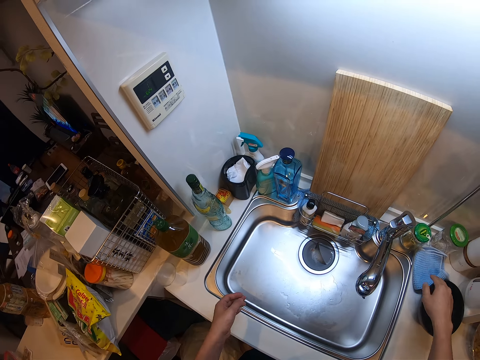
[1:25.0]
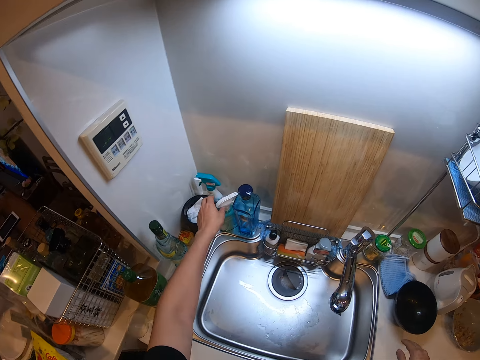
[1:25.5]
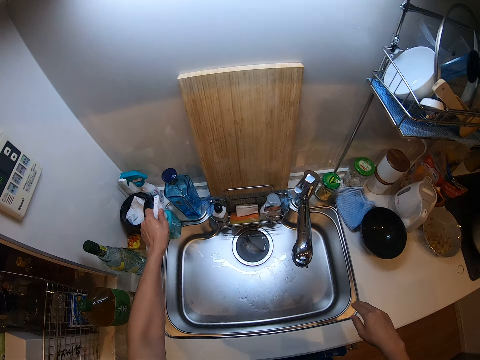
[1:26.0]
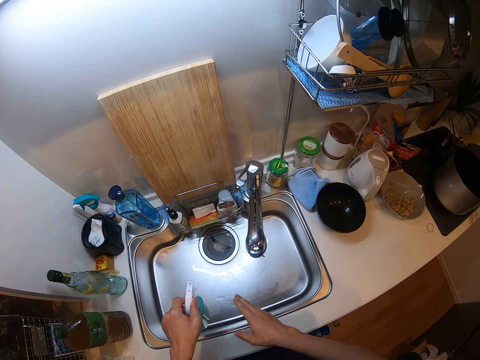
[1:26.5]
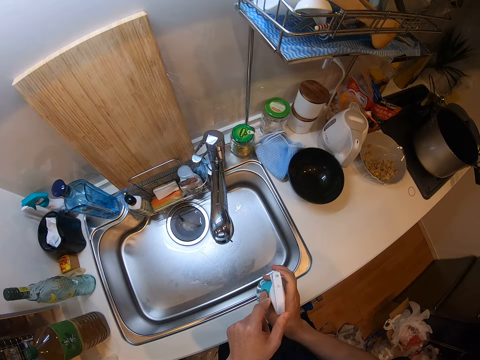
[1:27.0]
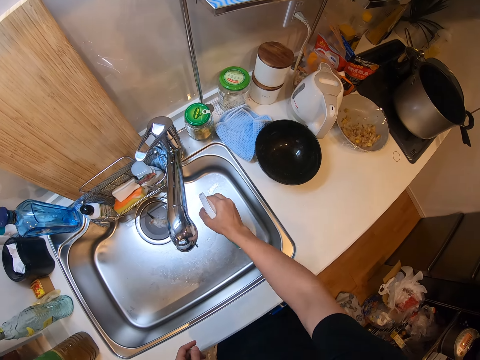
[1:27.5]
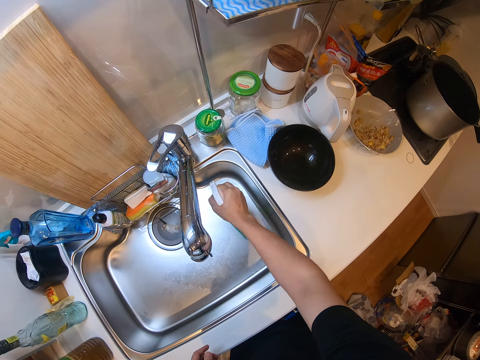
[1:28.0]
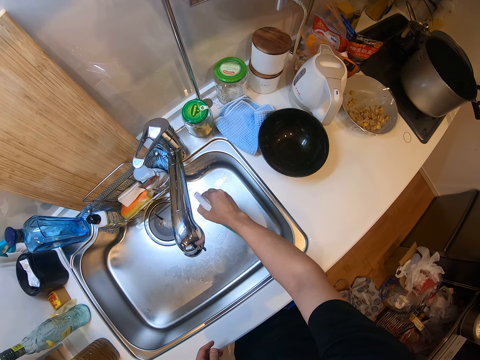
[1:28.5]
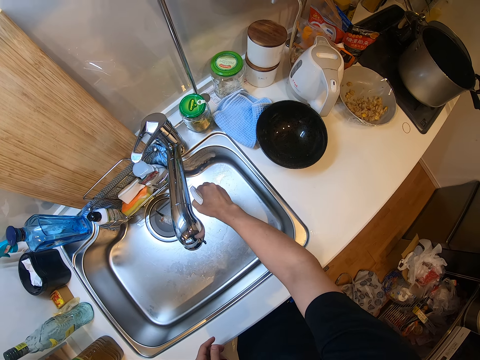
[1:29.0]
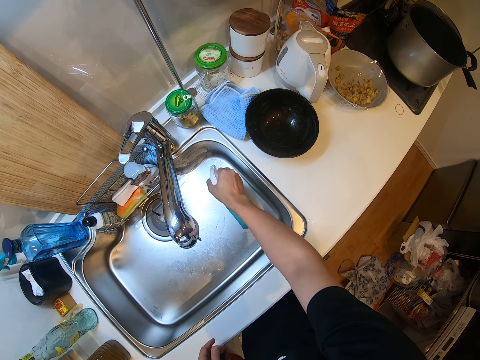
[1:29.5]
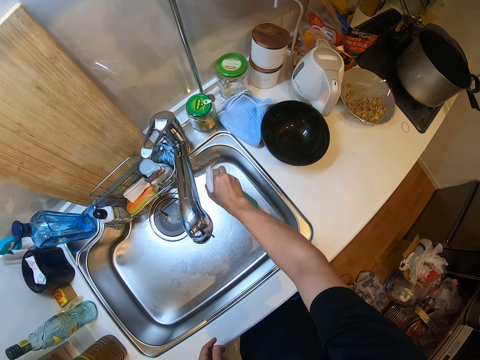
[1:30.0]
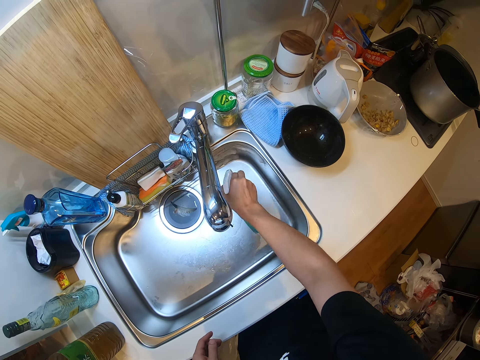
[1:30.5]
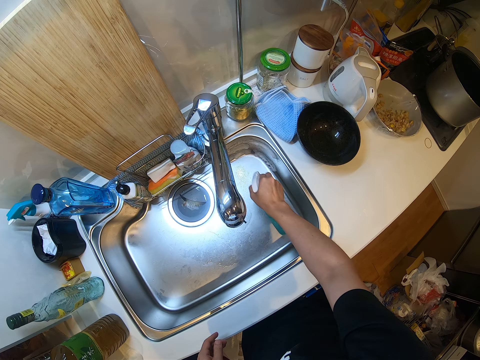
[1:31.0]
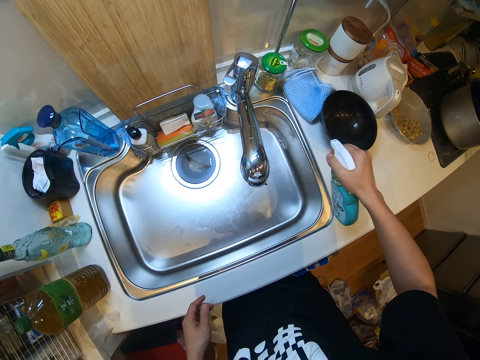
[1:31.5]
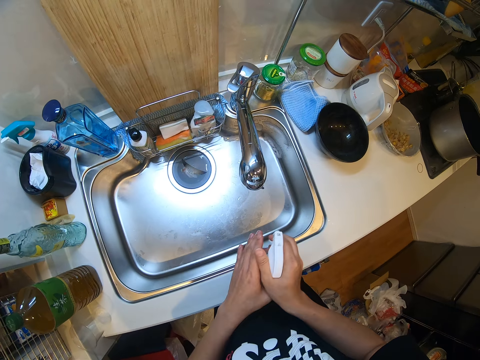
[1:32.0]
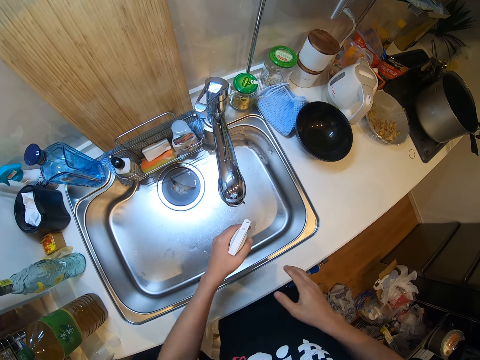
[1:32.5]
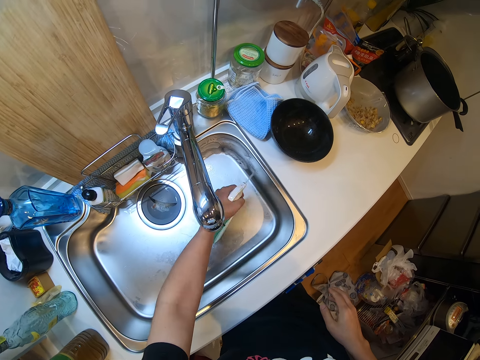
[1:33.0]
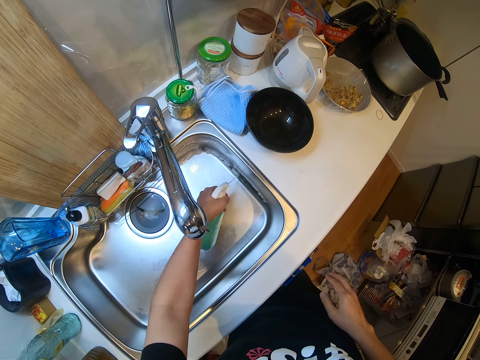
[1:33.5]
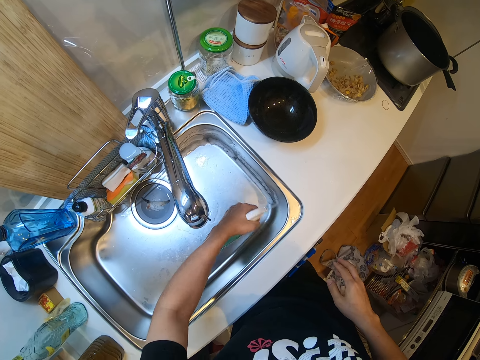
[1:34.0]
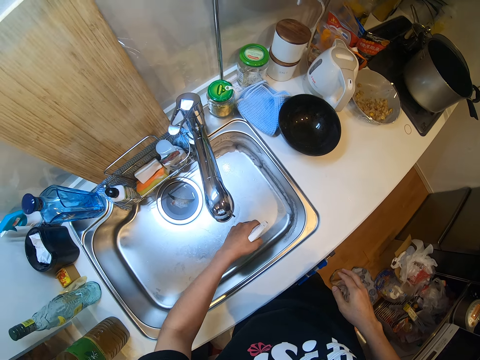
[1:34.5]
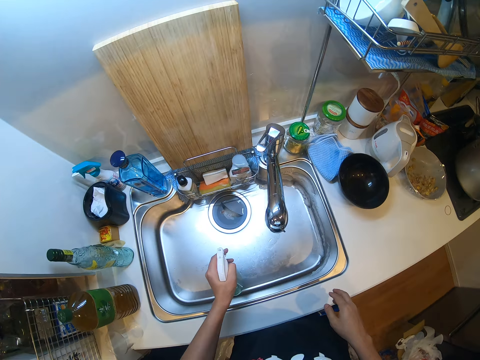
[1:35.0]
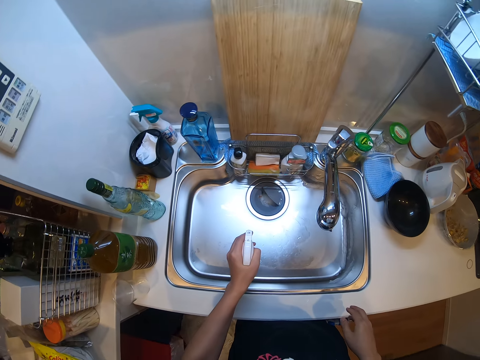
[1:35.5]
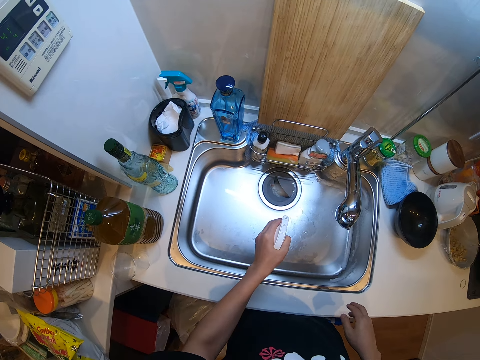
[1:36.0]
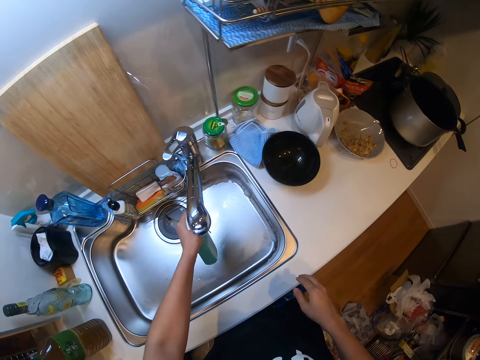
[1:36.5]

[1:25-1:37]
The camera wearer places the napkin on the kitchen slab. They take a spray bottle or kitchen detergent from the sink. They spray the kitchen sink with the kitchen detergent.

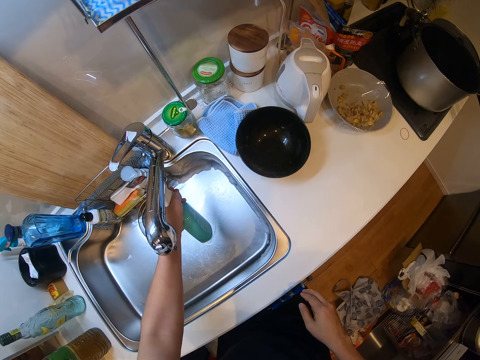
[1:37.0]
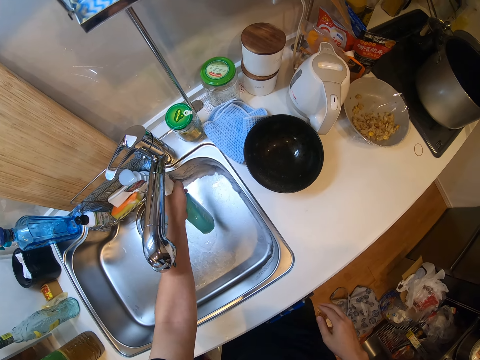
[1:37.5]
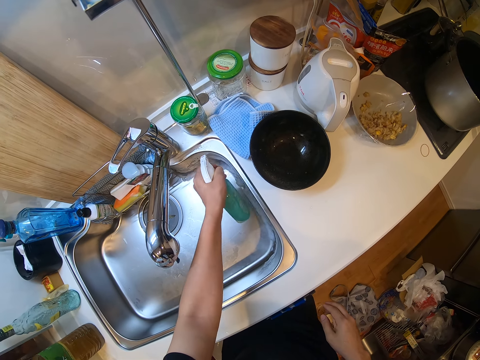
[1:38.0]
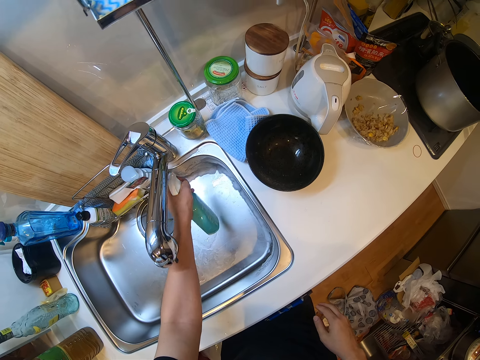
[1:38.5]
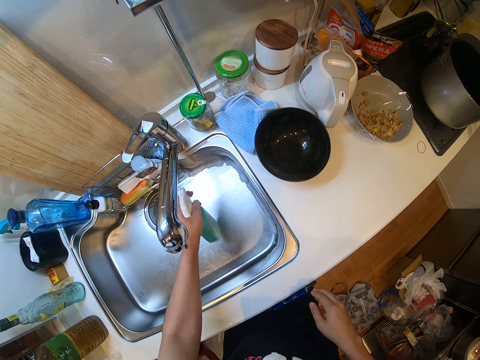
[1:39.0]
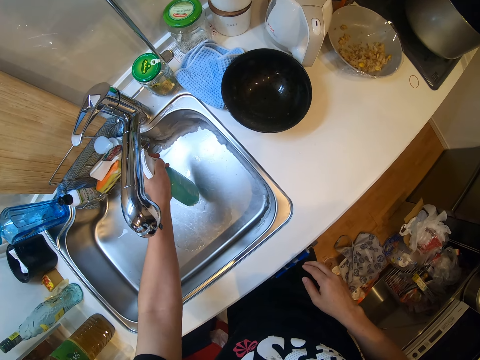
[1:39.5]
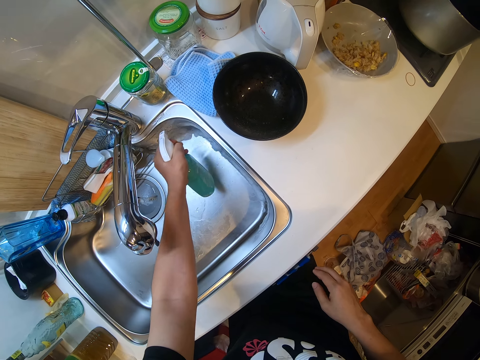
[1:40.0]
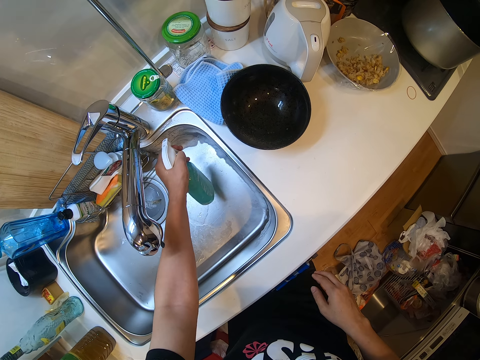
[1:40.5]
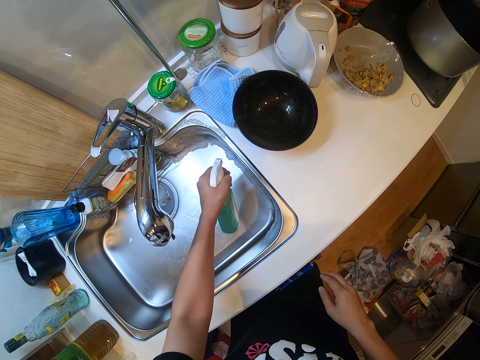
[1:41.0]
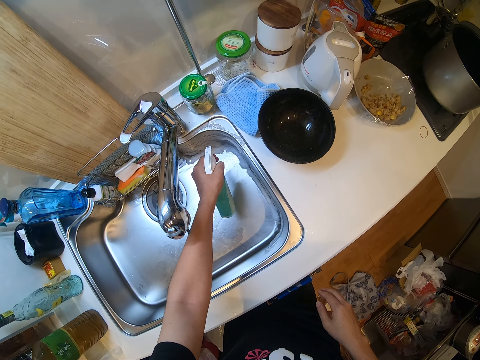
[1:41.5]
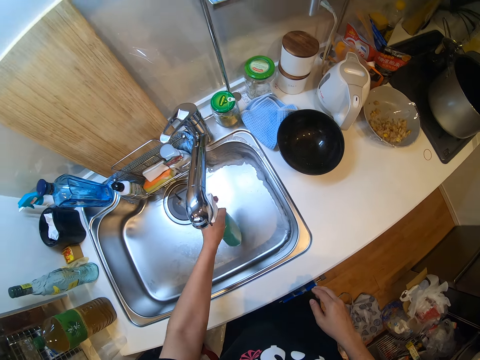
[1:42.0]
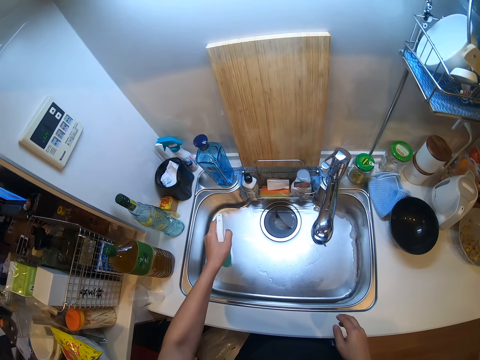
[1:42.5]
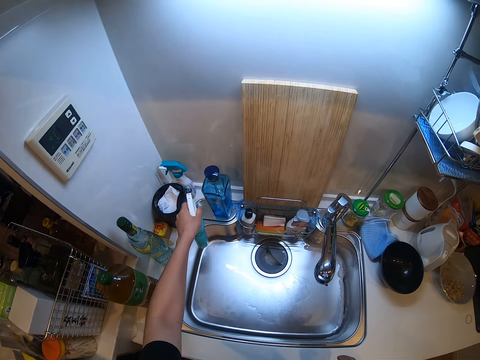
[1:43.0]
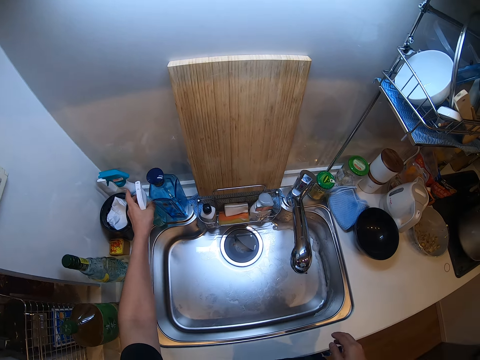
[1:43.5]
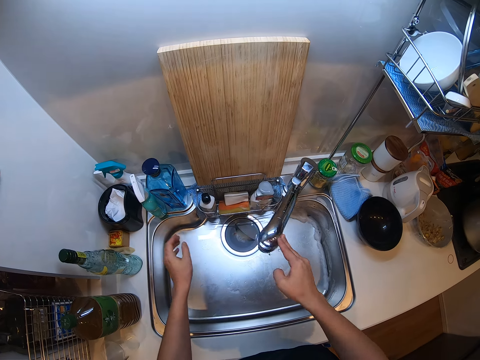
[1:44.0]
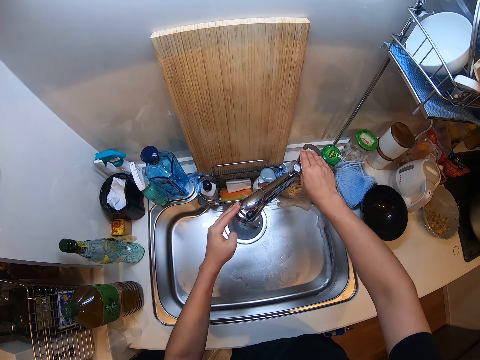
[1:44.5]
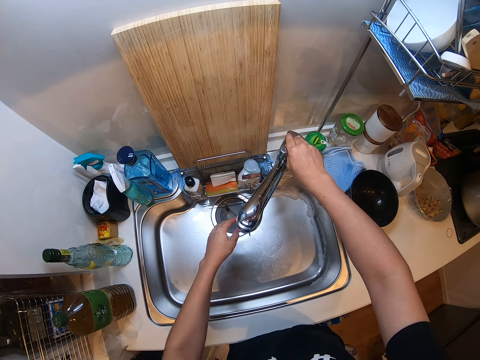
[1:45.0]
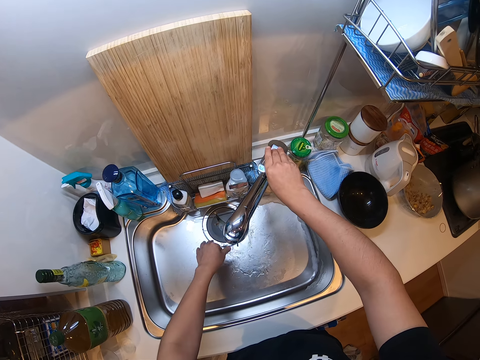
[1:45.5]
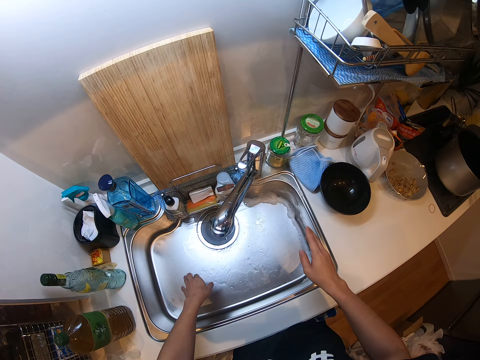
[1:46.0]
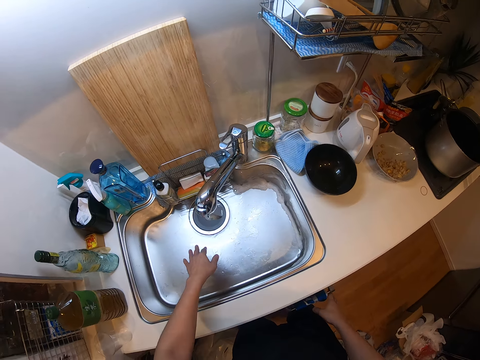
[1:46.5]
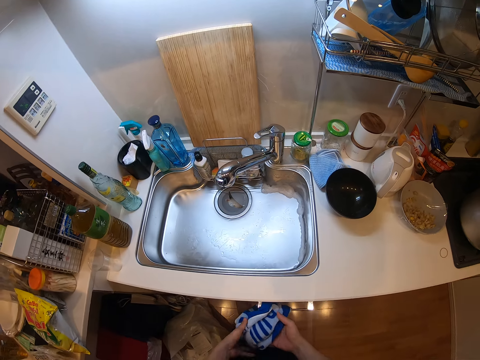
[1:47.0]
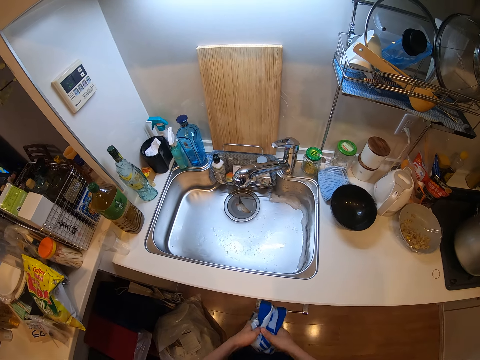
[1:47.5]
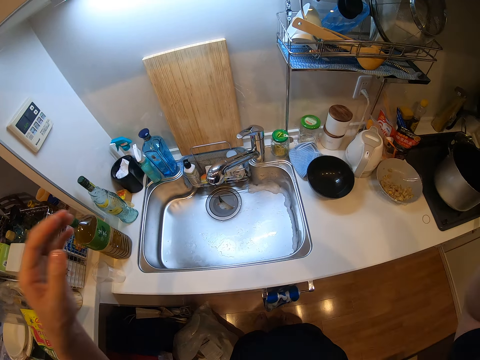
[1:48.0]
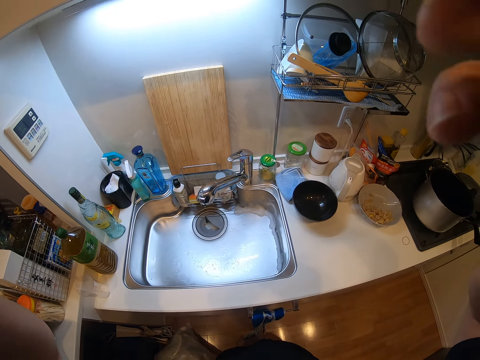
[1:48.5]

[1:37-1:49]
The camera wearer places the spray bottle on the sink. She moves the tap. She opens the tap. She rinses her hand. She closes the tap. She cleans her hand on the napkin on the cabinet. She adjusts the camera.
